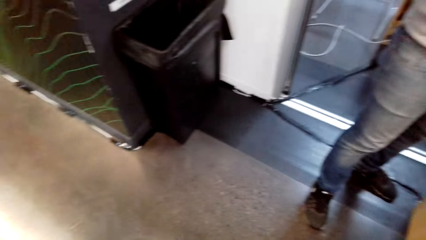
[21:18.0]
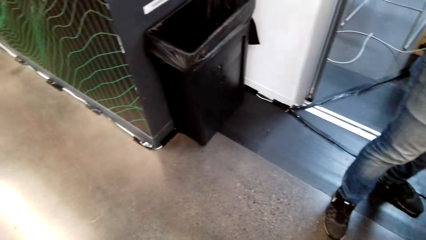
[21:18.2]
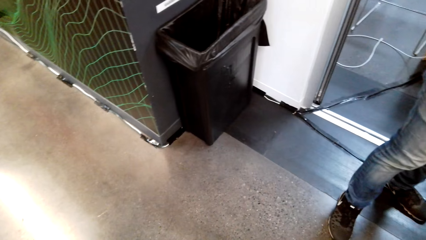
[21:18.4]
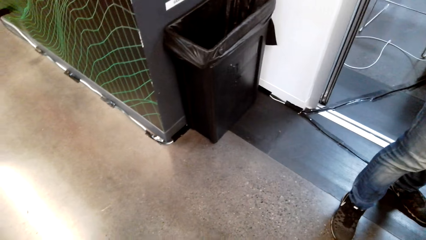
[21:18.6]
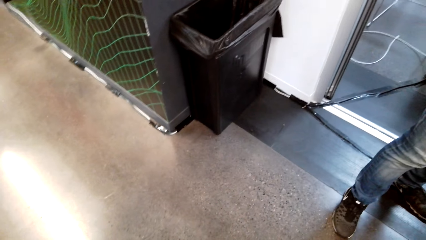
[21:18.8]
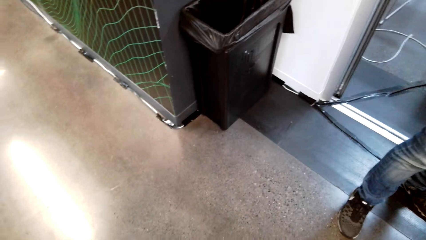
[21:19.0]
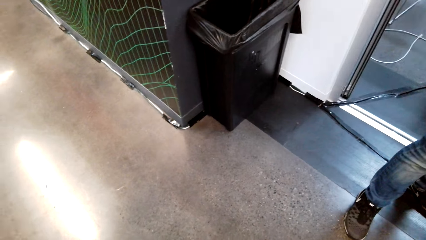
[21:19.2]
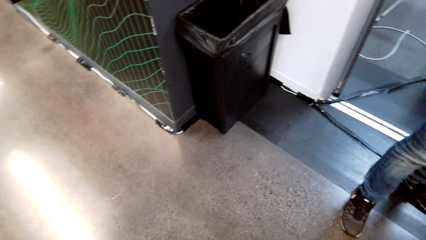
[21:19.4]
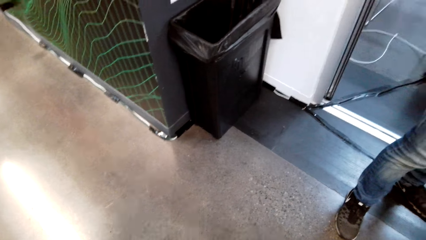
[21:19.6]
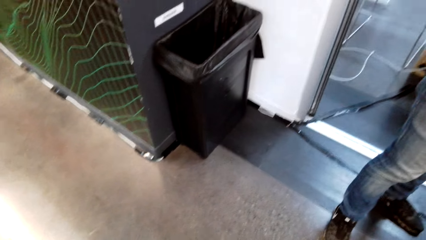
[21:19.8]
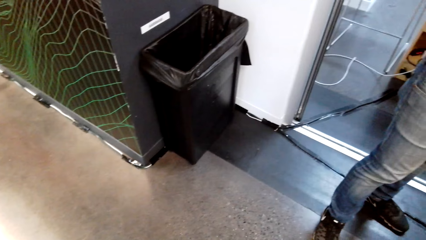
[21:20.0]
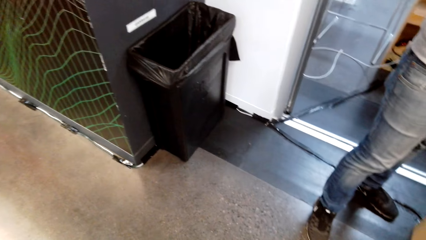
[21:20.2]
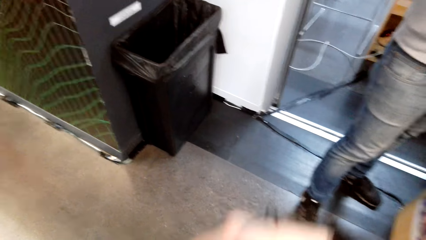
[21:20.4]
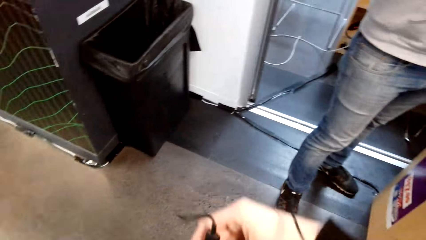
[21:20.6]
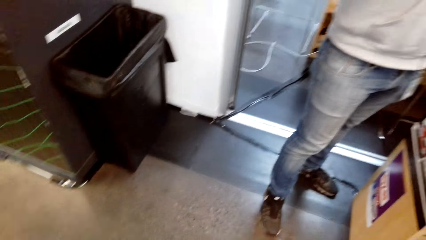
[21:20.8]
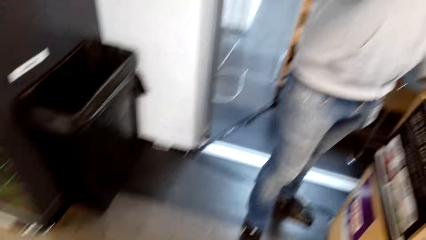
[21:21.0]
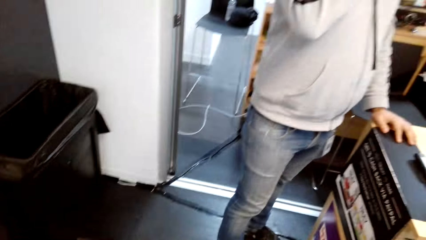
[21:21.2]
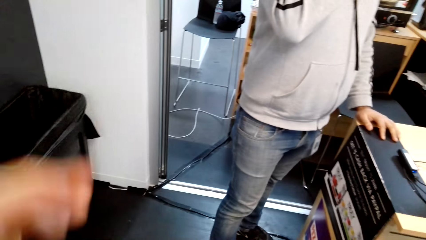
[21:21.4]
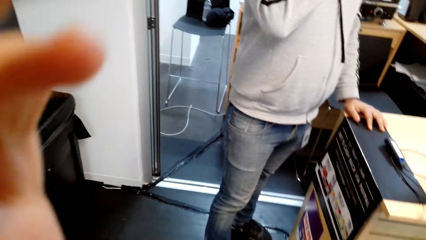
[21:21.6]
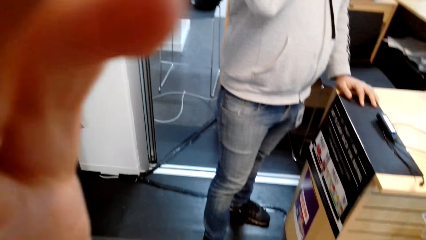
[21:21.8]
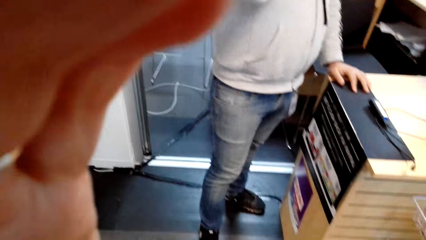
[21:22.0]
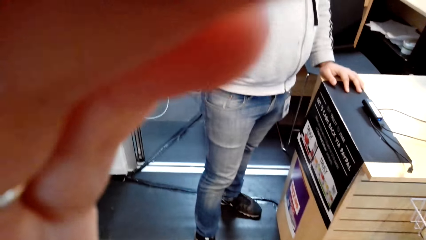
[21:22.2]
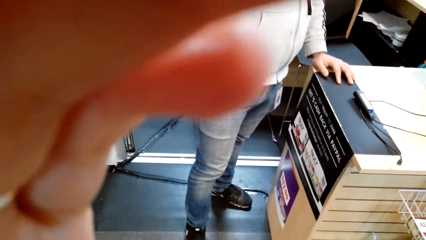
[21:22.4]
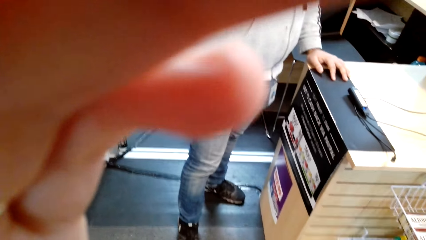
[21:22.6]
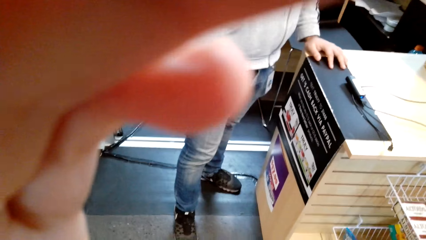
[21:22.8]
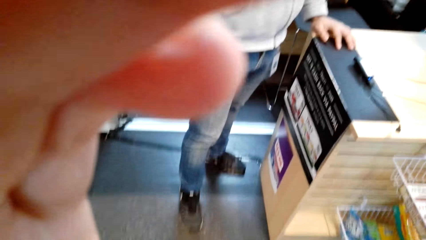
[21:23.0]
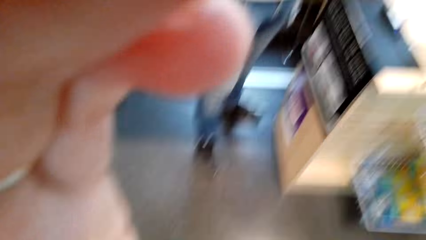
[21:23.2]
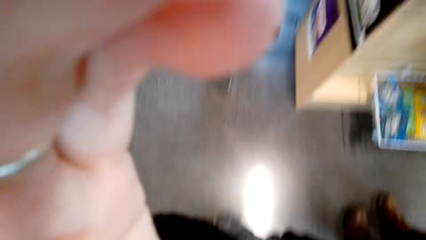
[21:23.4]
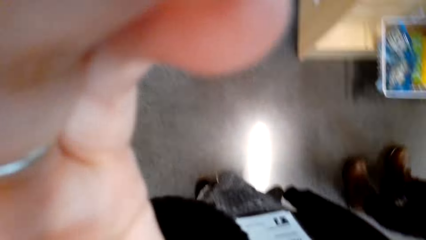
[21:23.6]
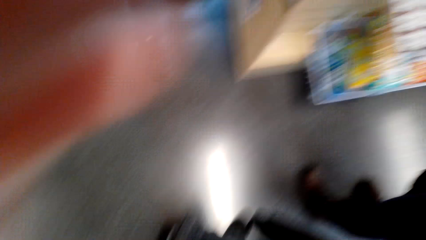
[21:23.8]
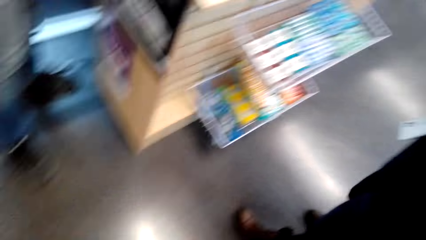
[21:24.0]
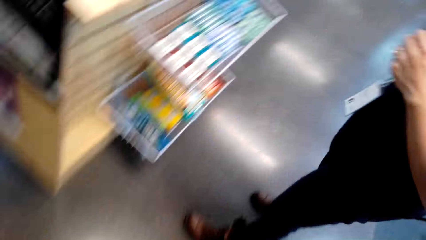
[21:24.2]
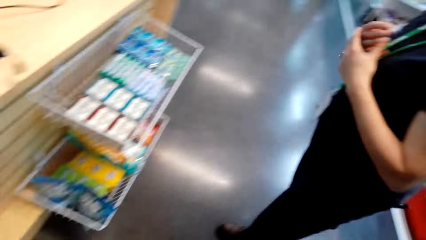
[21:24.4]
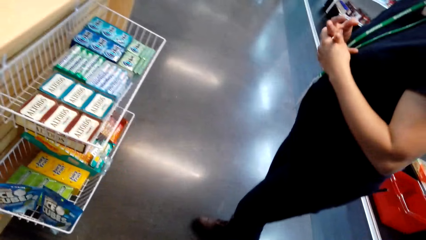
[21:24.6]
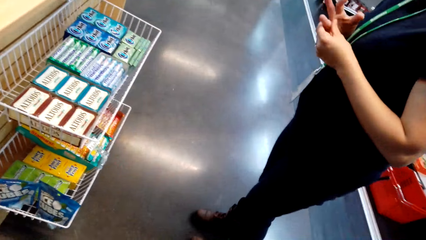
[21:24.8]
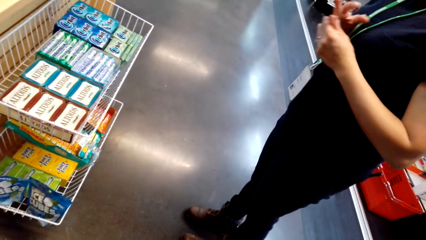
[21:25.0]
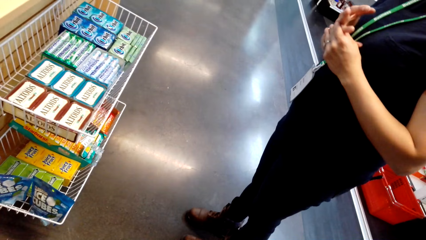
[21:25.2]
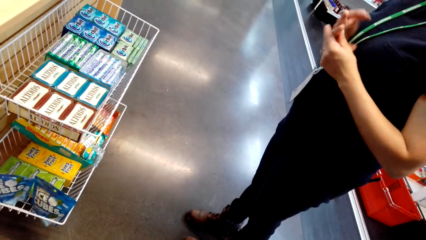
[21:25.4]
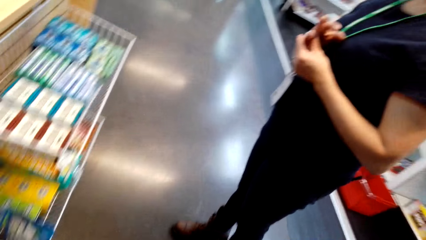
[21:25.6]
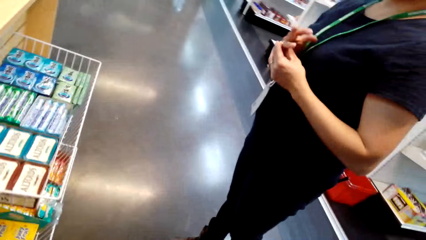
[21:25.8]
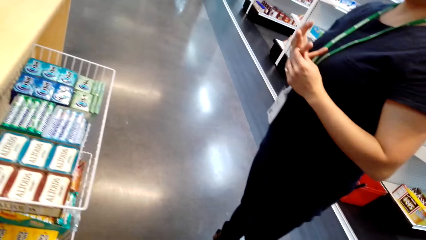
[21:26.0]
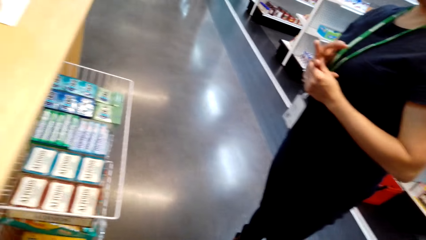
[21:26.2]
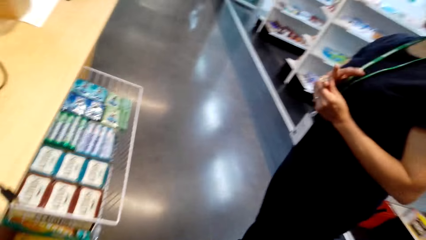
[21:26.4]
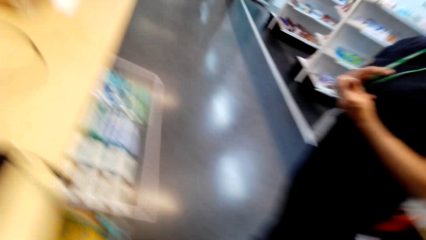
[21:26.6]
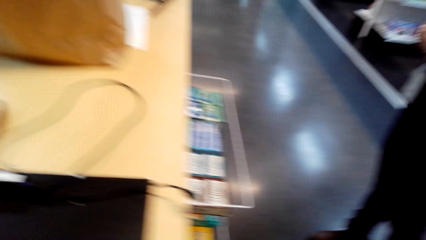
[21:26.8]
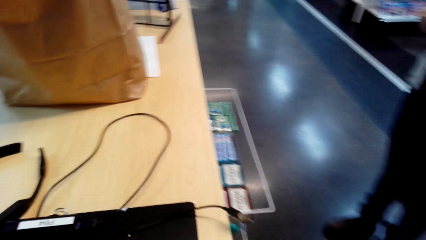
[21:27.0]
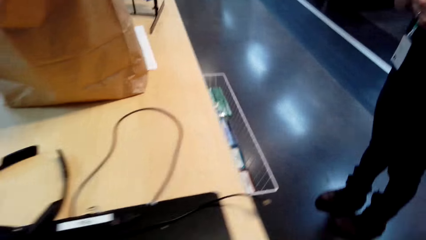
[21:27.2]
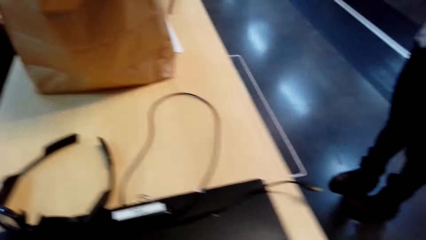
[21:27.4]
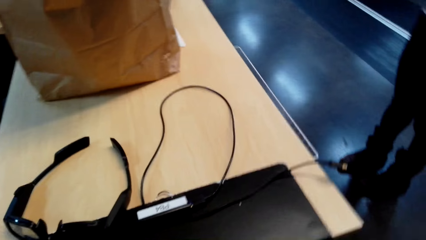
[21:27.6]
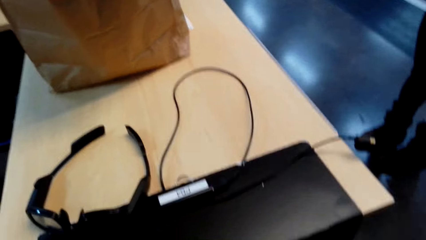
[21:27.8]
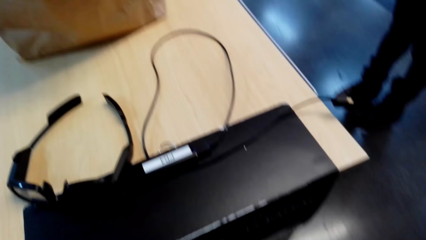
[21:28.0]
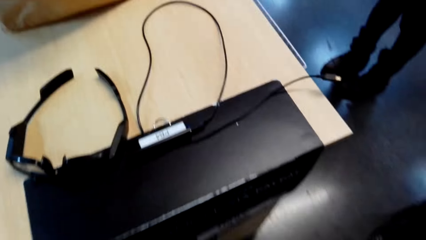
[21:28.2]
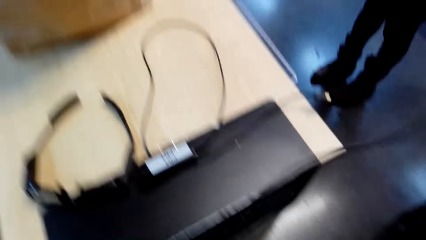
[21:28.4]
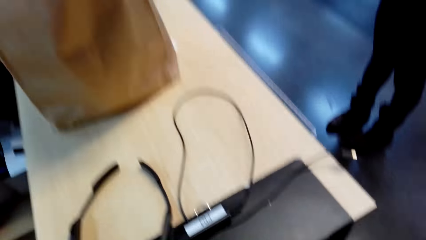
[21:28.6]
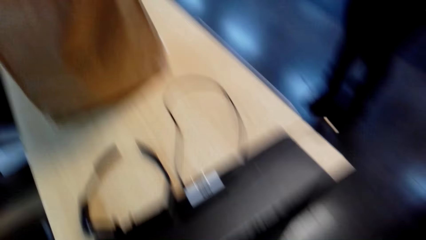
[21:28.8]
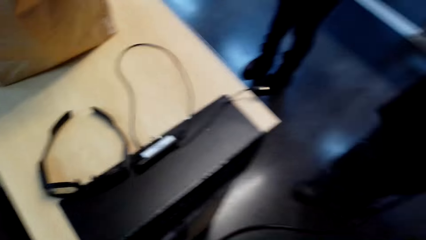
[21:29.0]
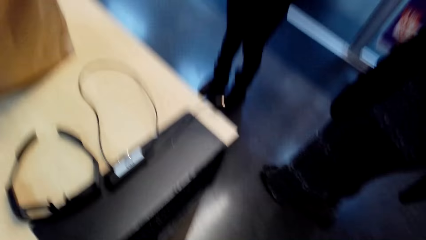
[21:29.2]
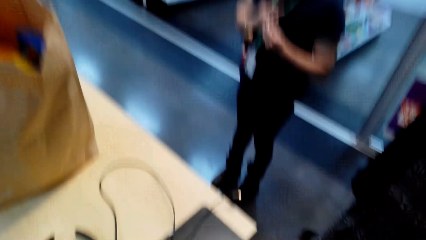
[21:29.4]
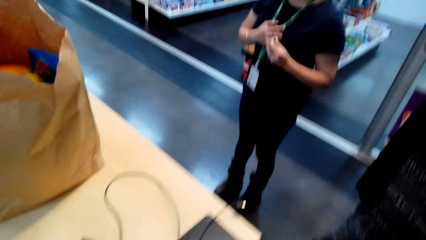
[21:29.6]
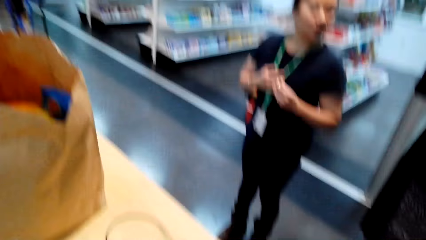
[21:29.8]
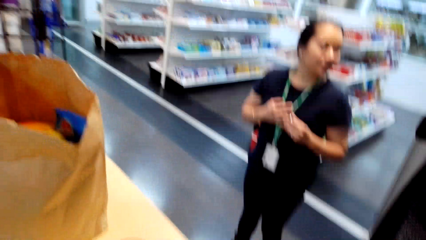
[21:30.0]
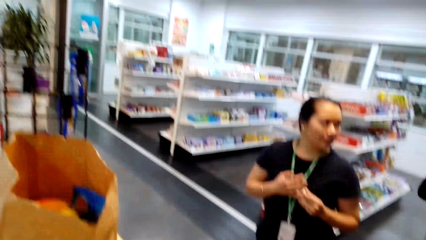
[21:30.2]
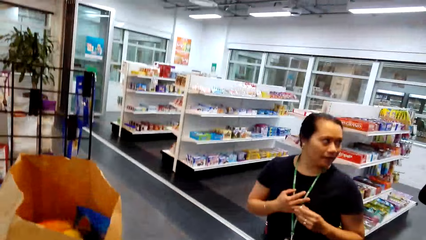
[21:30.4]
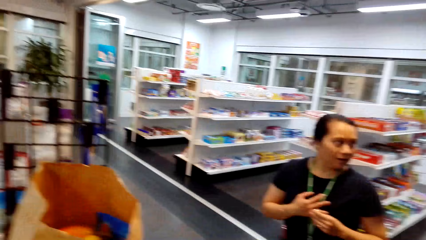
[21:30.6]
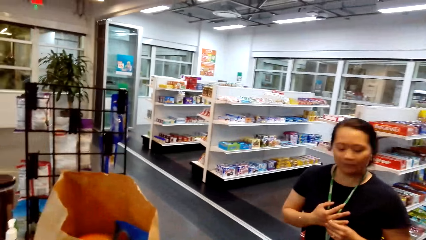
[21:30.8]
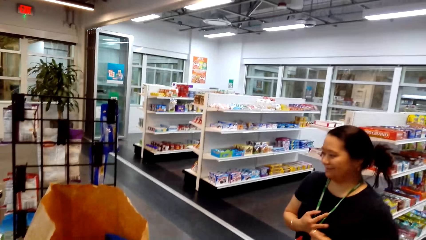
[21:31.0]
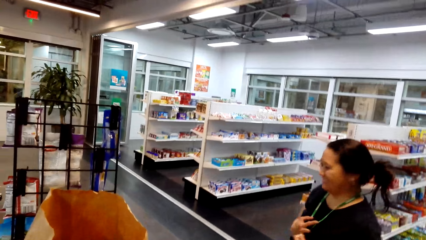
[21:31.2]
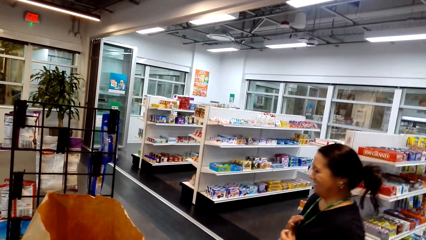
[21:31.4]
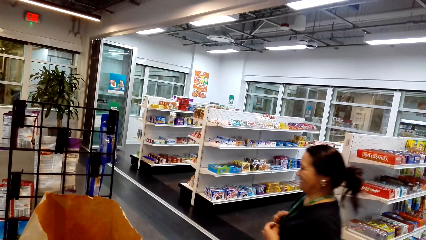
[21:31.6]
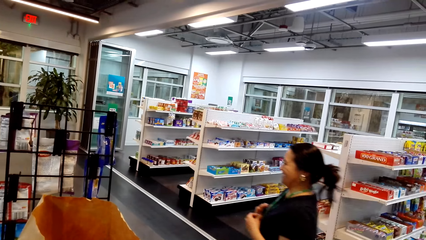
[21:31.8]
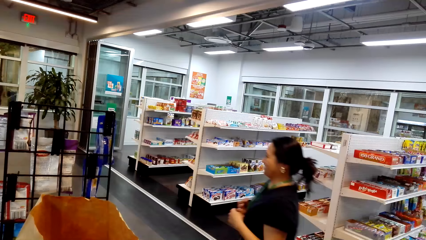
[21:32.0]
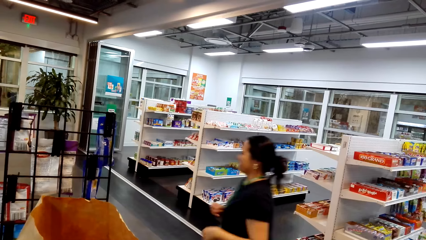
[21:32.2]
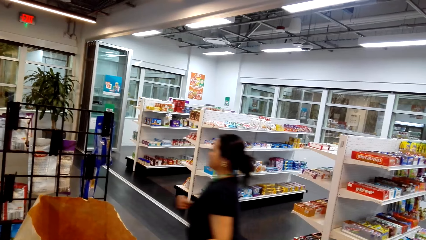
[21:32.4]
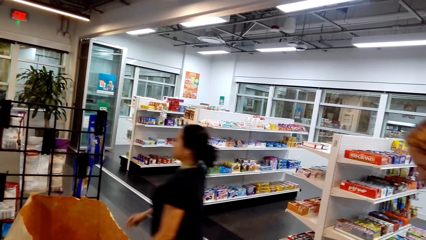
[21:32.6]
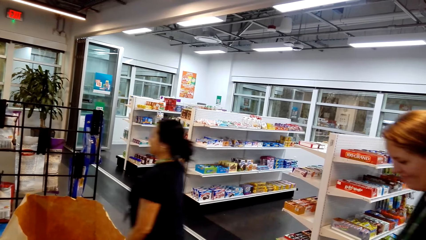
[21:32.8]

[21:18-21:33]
The camera wearer looks around. The woman walks to the cashier. The camera wearer lifts her hand up. She looks around. Another woman talks. The camera wearer looks around.
